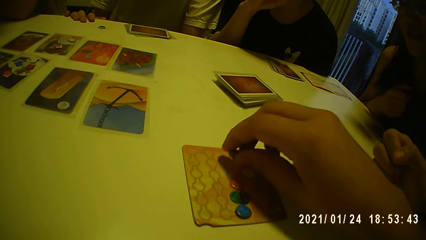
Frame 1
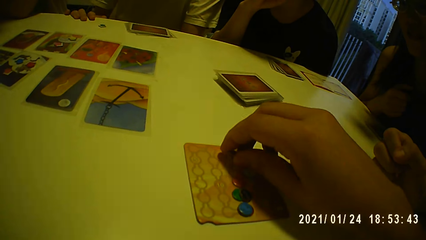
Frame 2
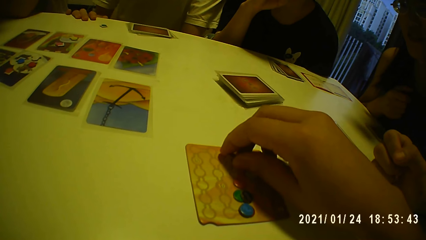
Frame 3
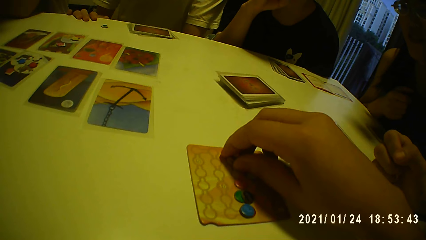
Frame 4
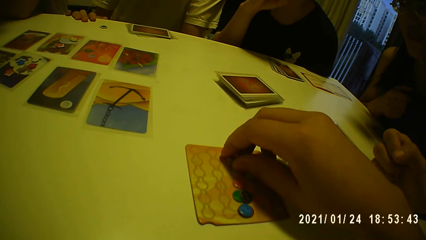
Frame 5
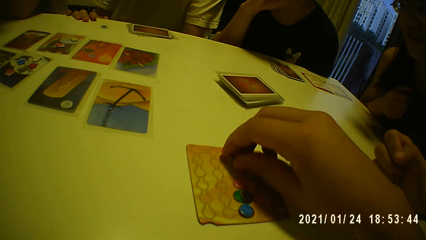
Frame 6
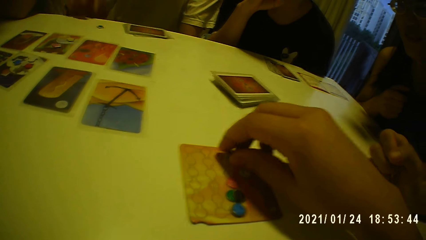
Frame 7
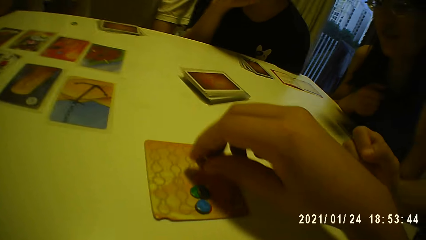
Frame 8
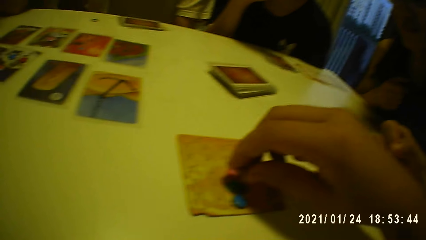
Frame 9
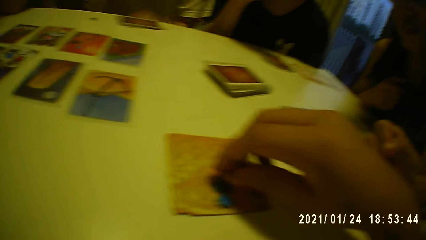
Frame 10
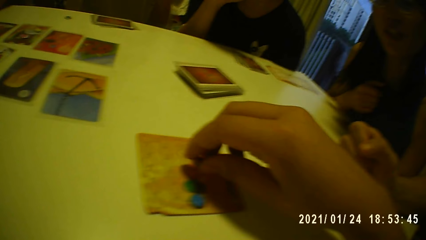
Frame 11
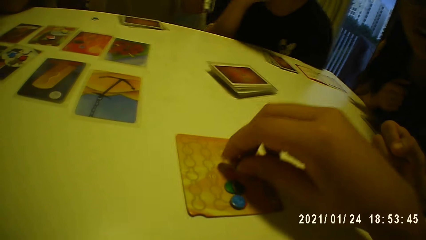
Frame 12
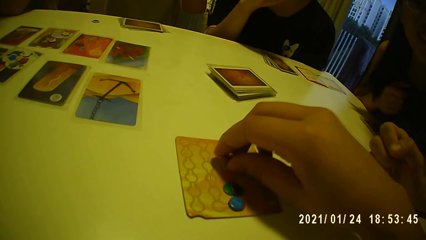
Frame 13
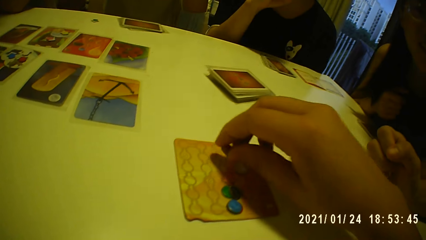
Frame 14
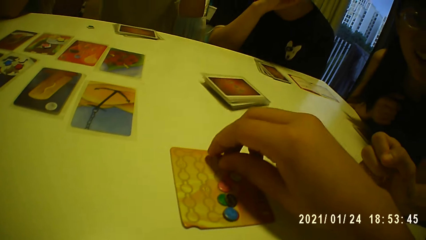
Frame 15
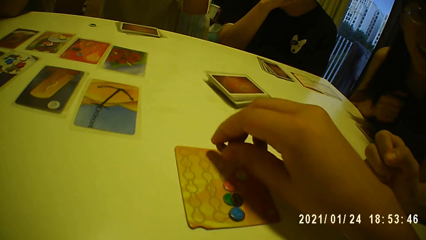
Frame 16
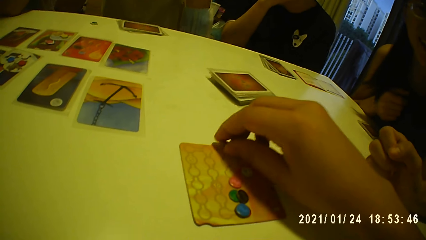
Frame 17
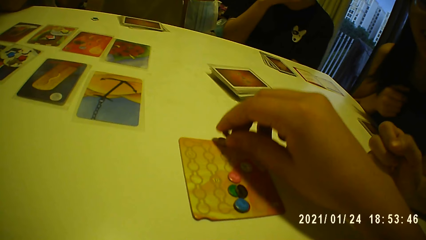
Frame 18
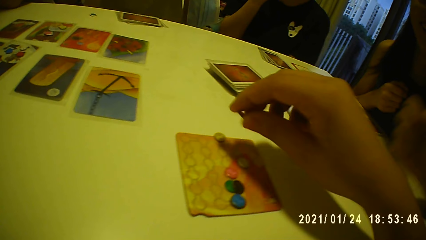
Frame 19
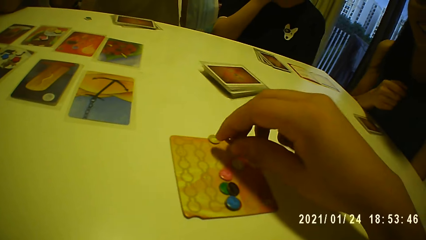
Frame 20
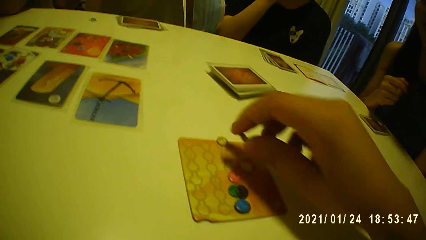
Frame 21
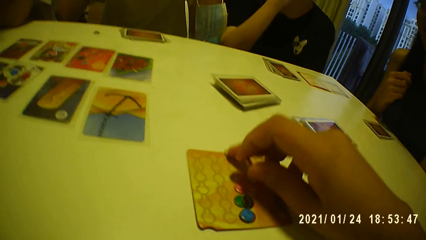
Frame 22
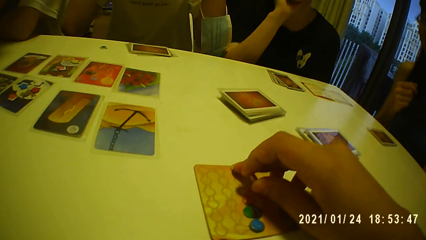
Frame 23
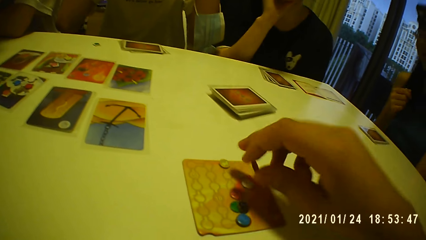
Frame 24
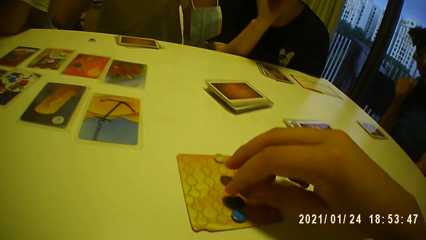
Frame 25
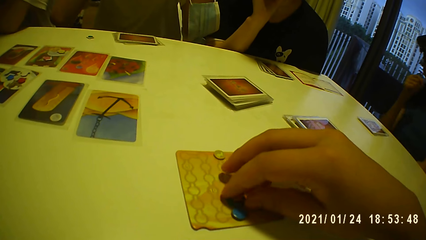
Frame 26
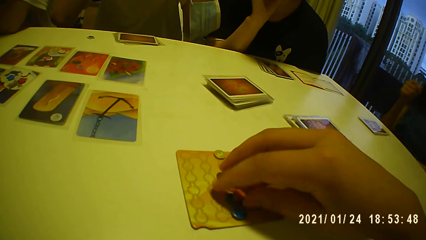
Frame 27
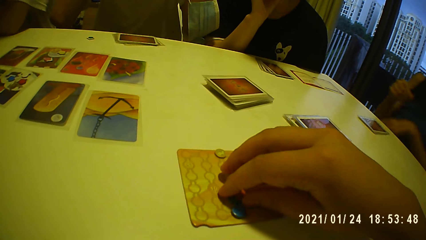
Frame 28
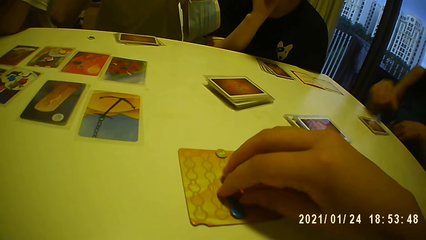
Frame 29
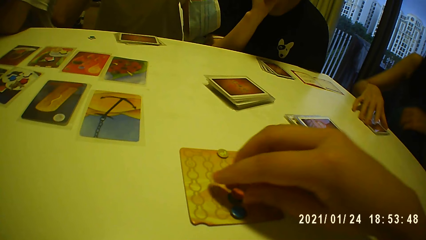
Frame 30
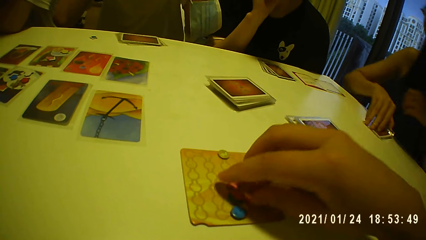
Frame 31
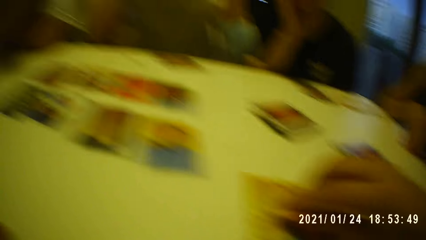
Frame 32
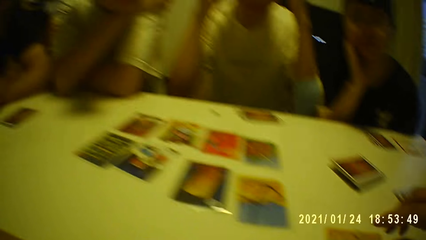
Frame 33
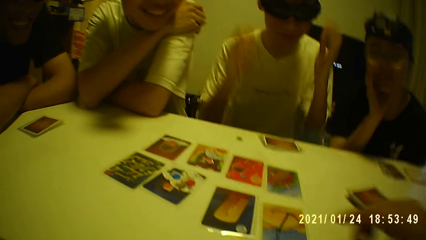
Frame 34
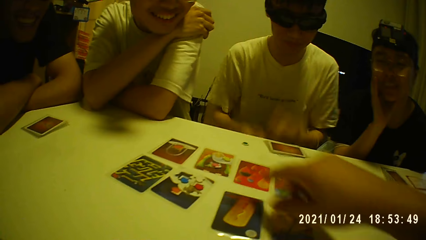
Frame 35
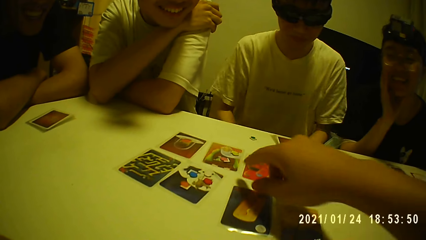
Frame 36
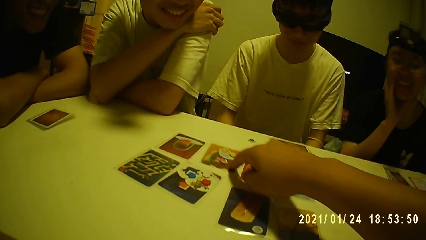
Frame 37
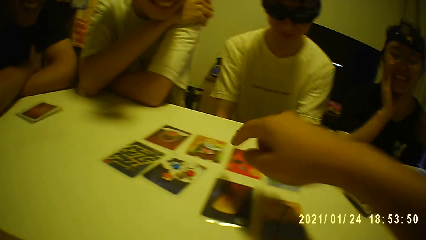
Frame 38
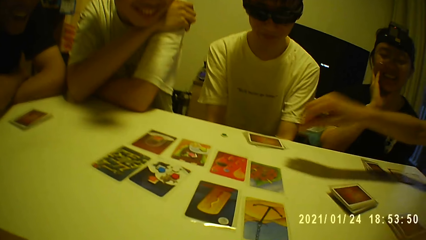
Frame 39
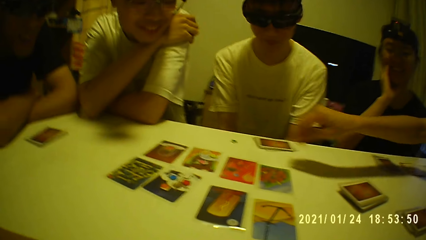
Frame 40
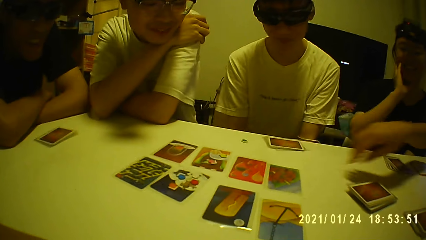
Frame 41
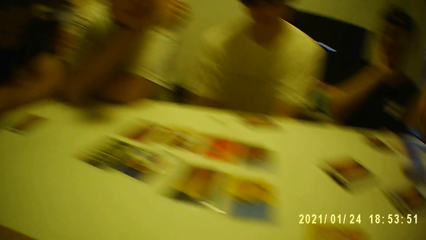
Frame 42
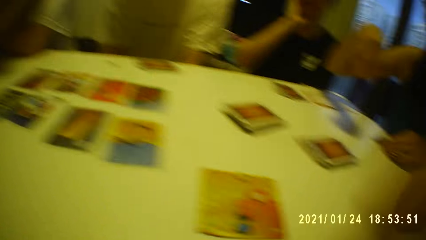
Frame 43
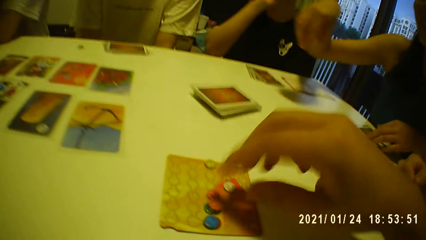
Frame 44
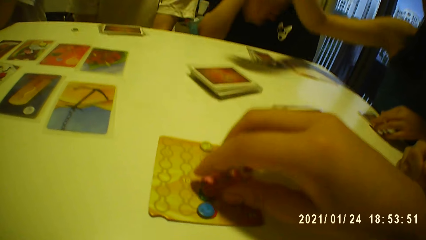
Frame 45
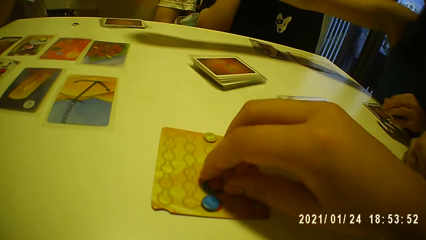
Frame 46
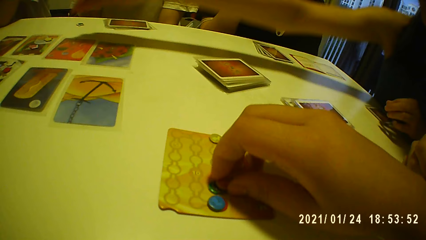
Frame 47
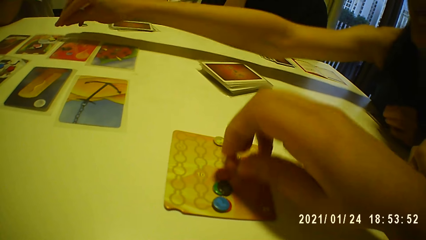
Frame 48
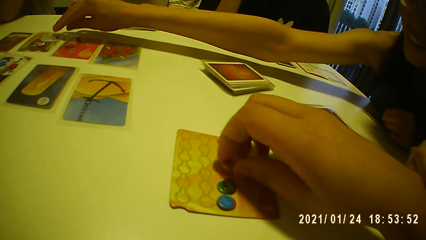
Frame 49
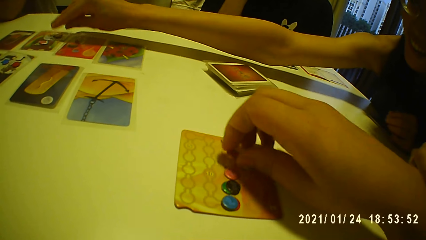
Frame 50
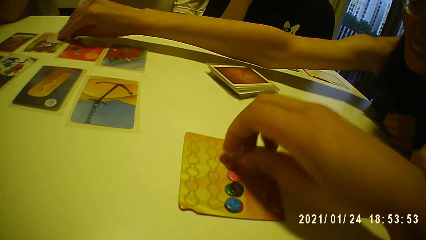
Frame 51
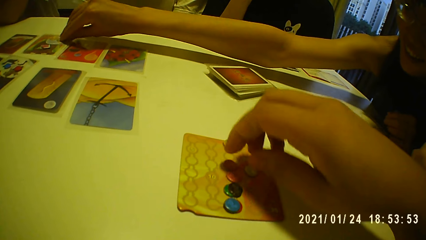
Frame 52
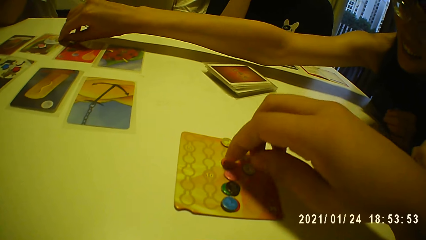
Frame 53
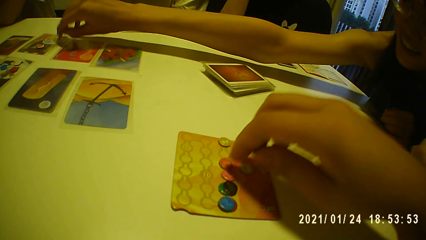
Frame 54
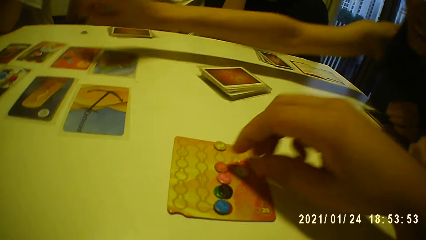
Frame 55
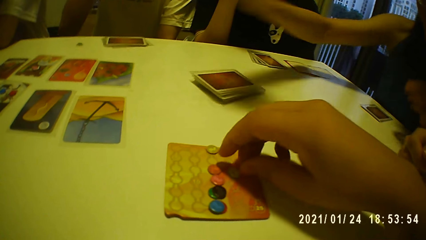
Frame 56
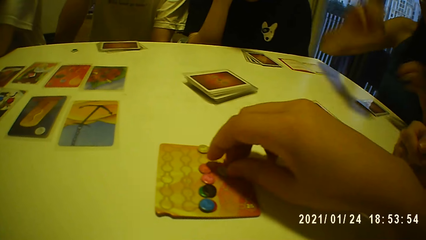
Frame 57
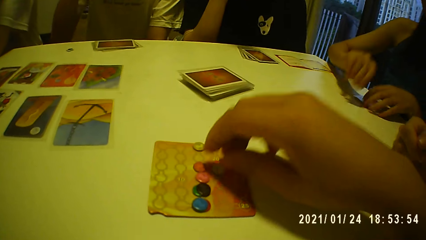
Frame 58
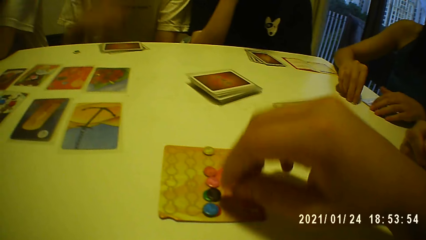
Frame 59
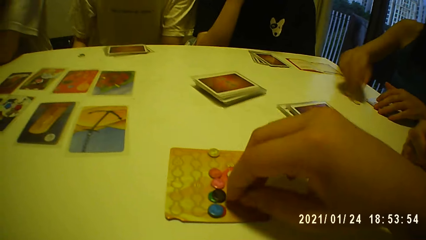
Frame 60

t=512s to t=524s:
The camera wearer places the token on the card with his right hand. A woman picks the cards from the table with her right hand. The camera wearer touches the card on the table with his right hand. He points at a card on the table. He picks the tokens from the card with his right hand. He places the token on the card with his right hand. The woman picks the token from the card with her right hand. The camera wearer places the token on the card with his right hand. He touches the token on the card with his right hand. He touches it again. The woman places the token on the table with her right hand.

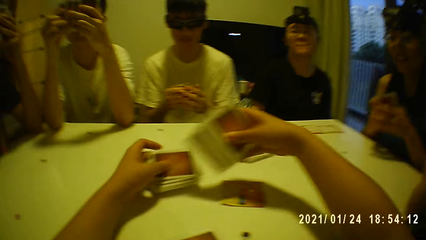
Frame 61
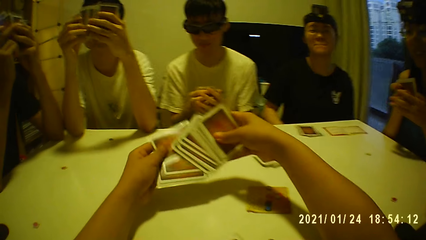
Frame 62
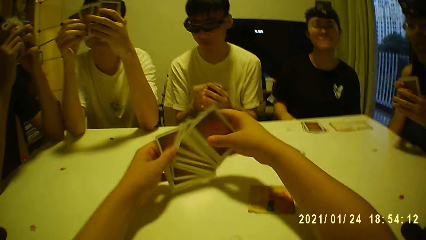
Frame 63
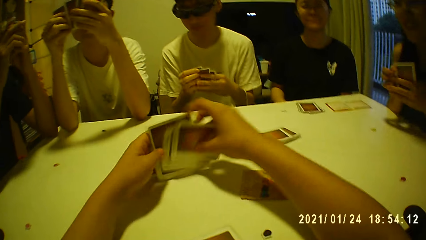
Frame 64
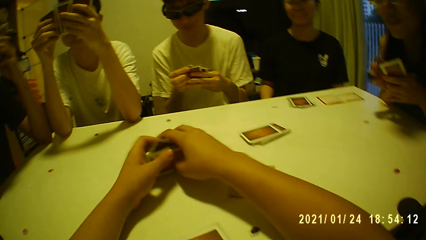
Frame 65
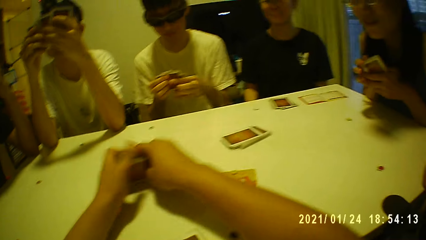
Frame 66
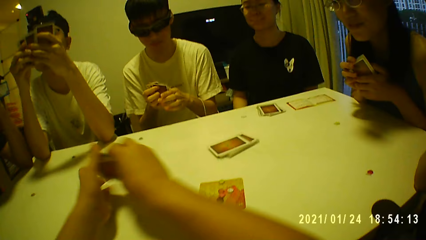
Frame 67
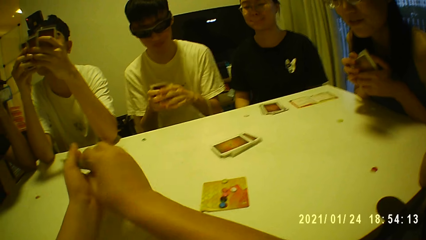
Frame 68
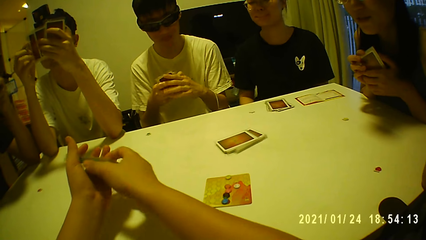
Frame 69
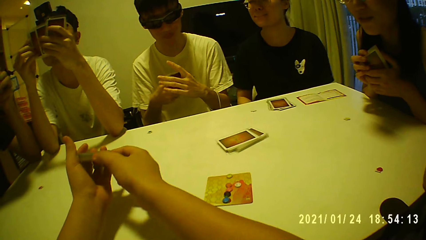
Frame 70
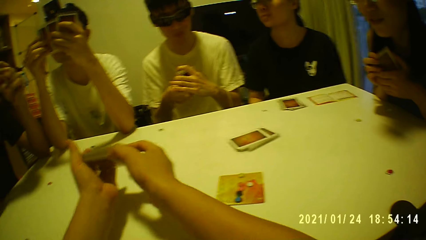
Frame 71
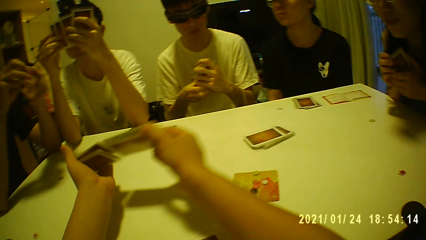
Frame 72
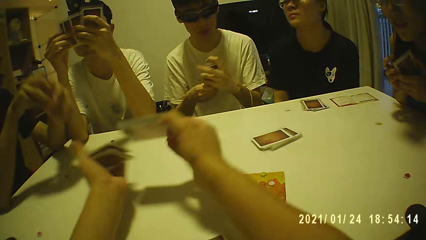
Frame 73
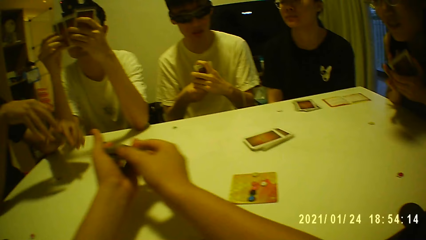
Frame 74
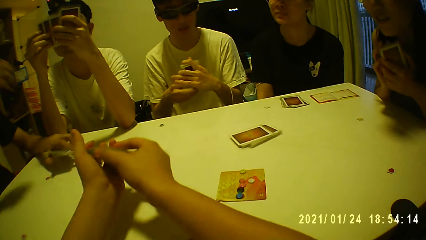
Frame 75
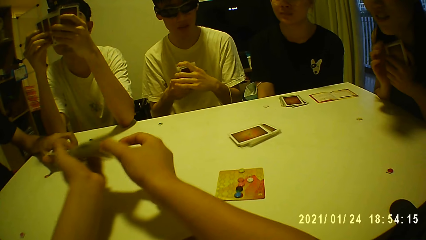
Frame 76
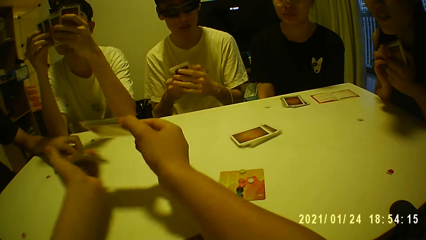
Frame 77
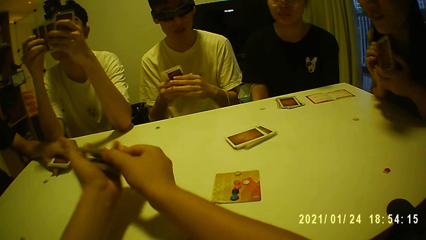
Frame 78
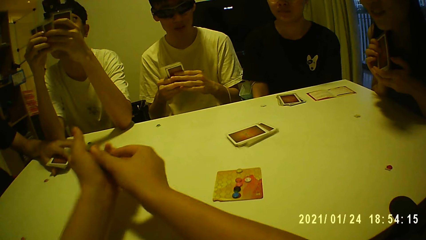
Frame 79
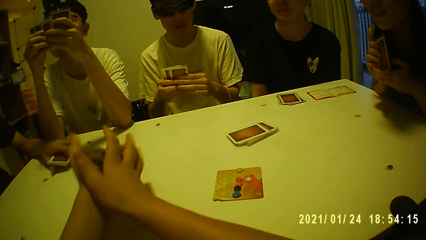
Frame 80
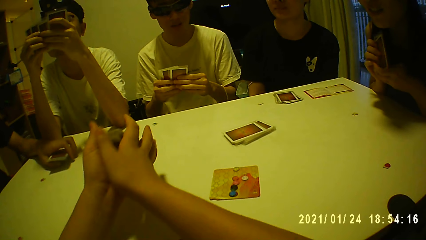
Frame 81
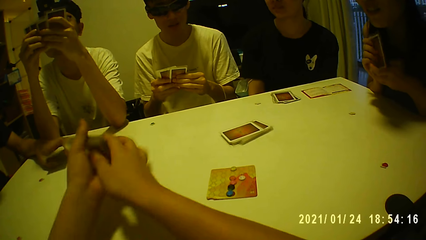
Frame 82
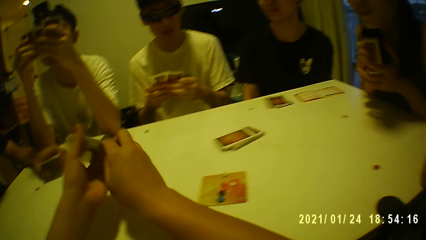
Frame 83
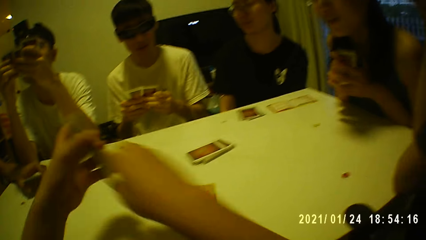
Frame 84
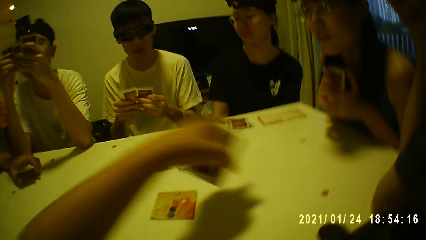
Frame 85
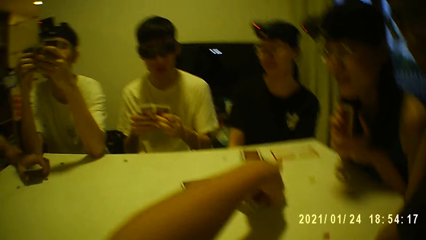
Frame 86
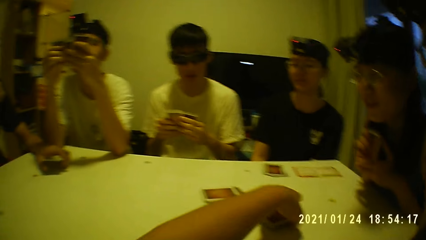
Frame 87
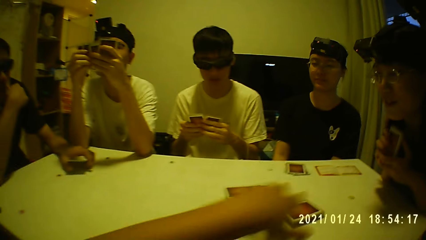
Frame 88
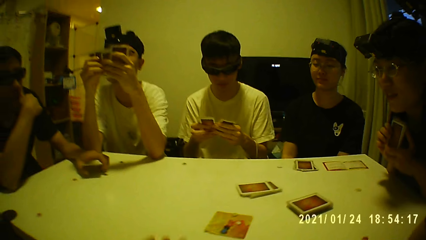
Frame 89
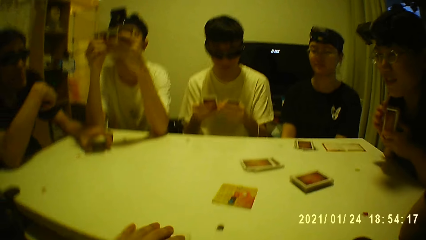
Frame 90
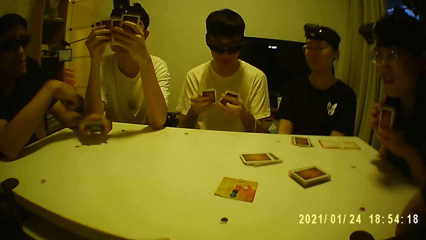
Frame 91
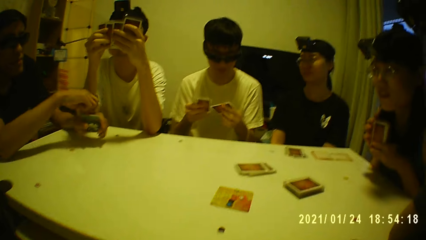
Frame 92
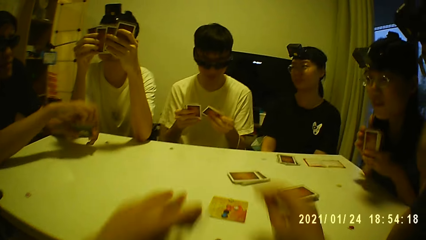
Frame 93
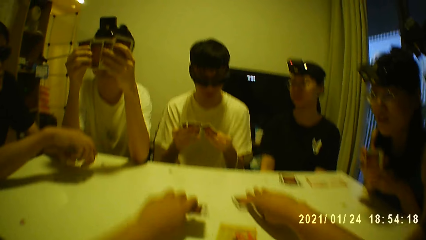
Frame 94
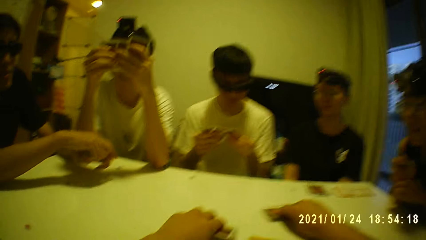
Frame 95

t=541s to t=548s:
A man holds the cards with his hands. The camera wearer shuffles the cards in his hands. Another man holds the cards with his hands. The first man shuffles the cards in his hands. The other man holds the cards with his left hand. The camera wearer arranges cards in his hands. The other man places the cards on the table with his left hand. Two persons arrange cards in their hands. The camera wearer holds the cards with his left hand and places the cards on the table with his left hand.
